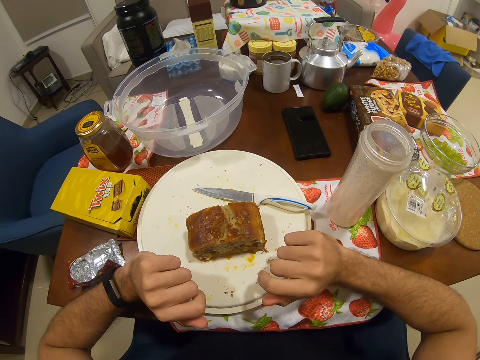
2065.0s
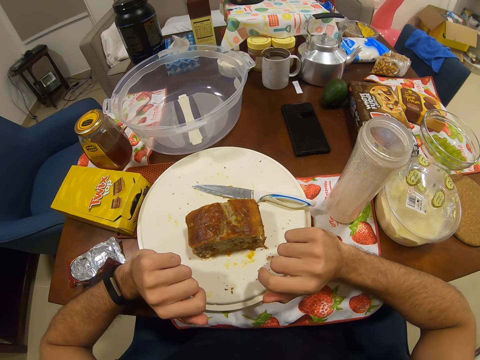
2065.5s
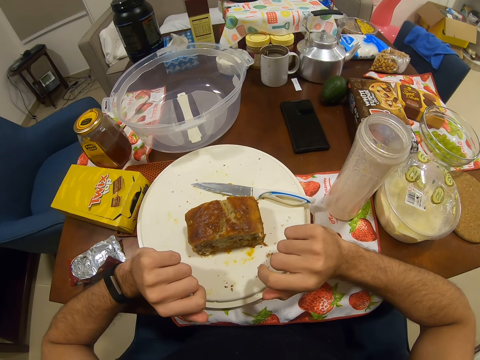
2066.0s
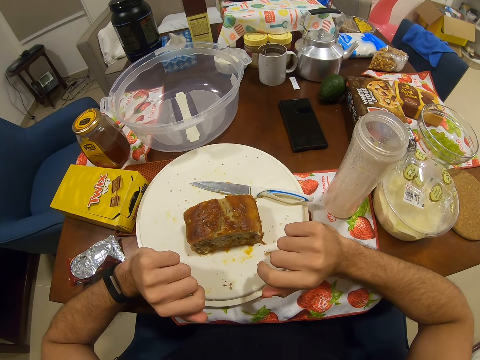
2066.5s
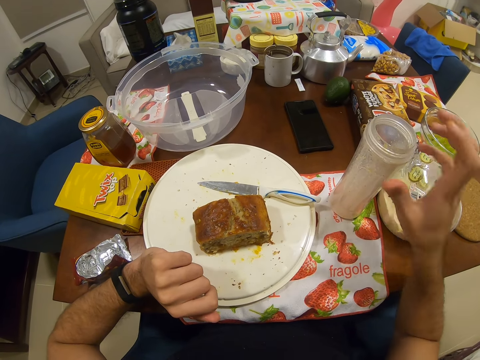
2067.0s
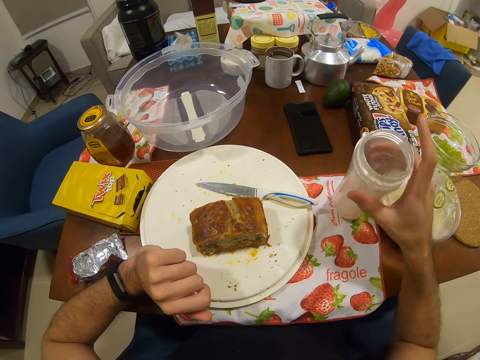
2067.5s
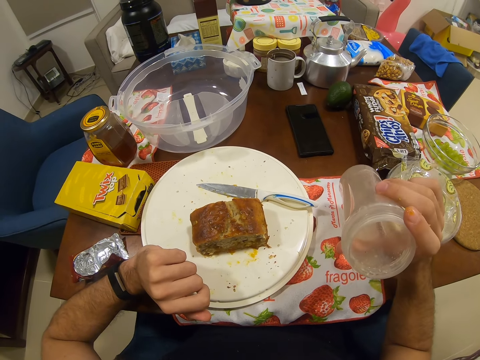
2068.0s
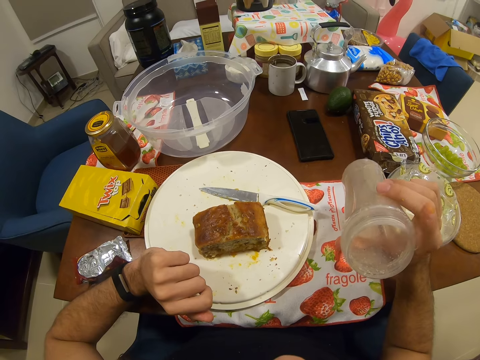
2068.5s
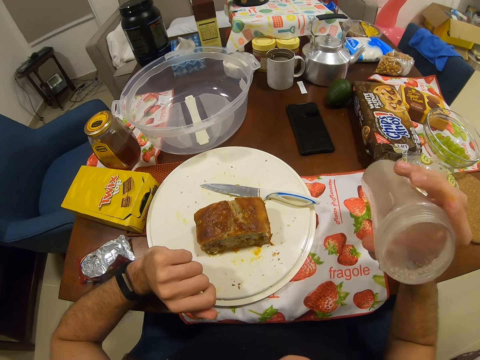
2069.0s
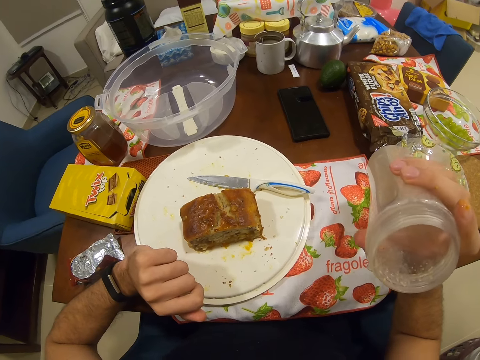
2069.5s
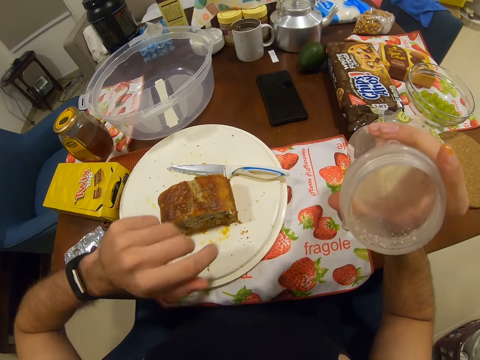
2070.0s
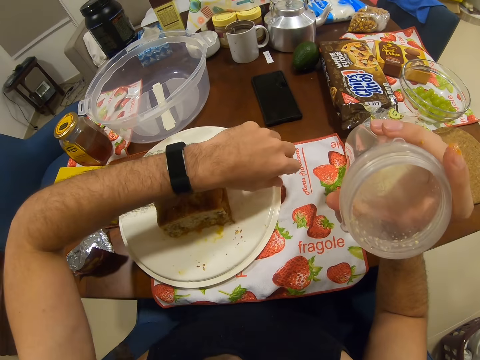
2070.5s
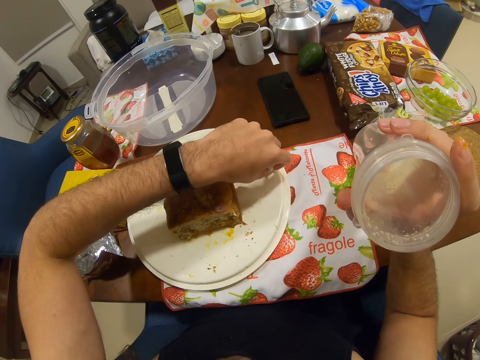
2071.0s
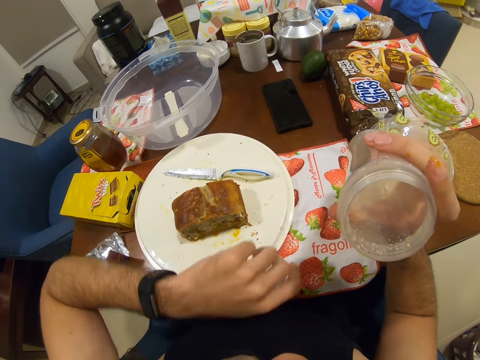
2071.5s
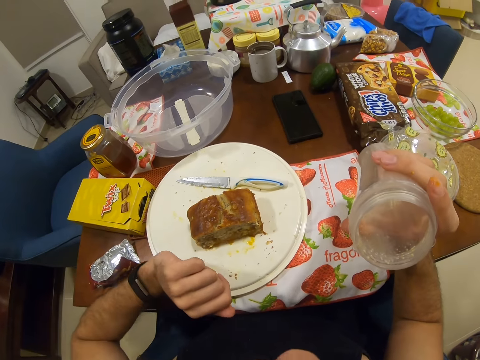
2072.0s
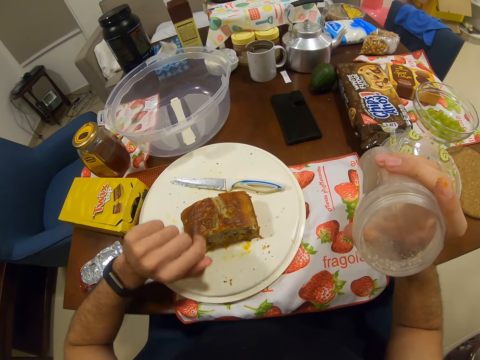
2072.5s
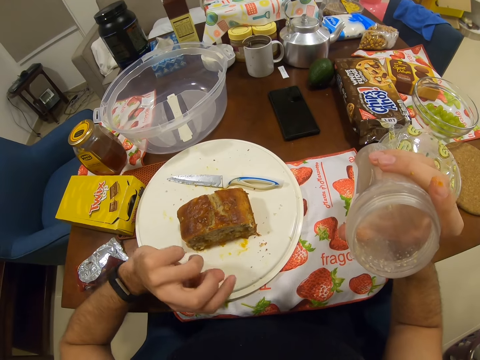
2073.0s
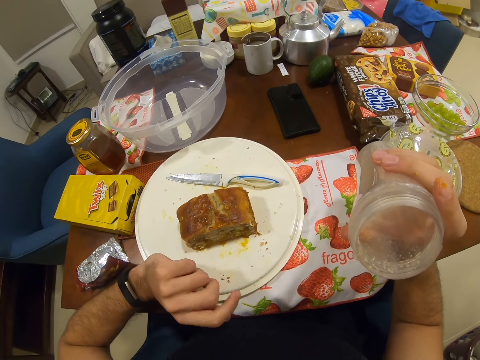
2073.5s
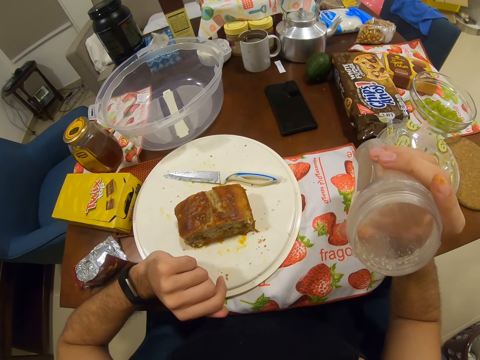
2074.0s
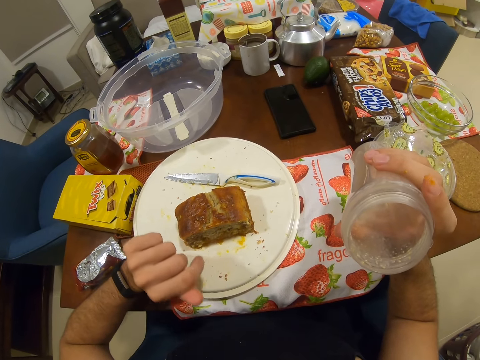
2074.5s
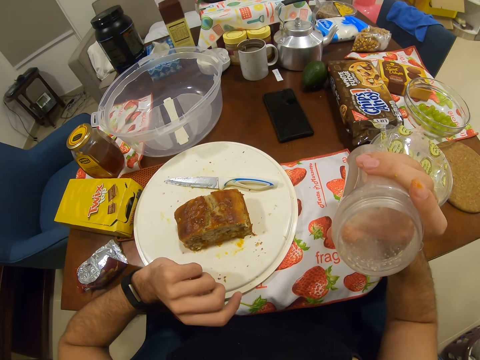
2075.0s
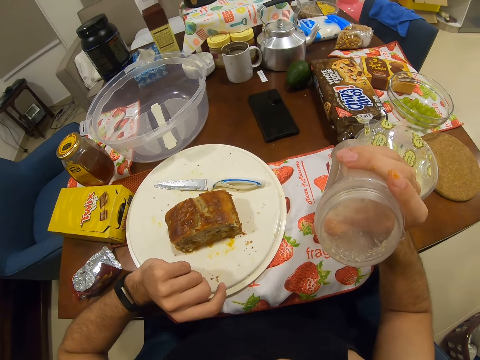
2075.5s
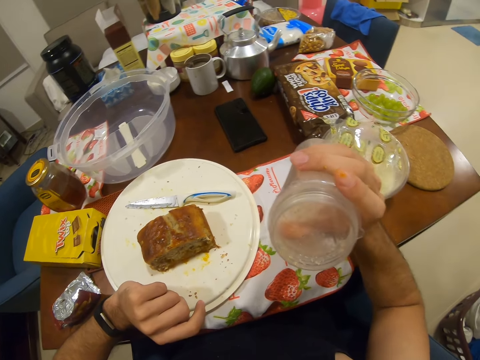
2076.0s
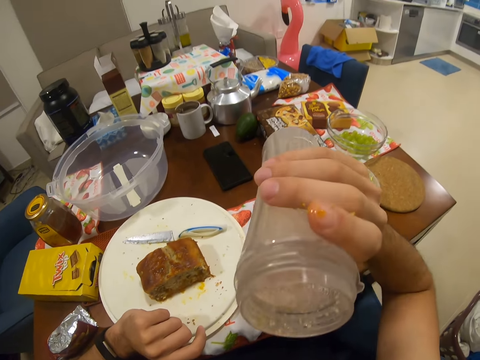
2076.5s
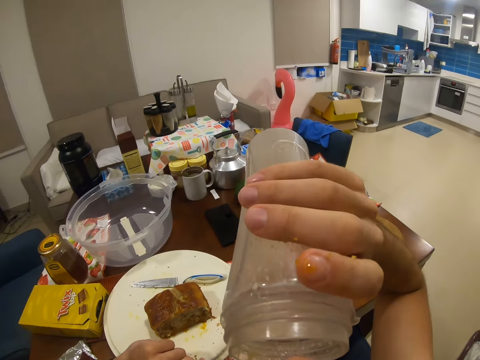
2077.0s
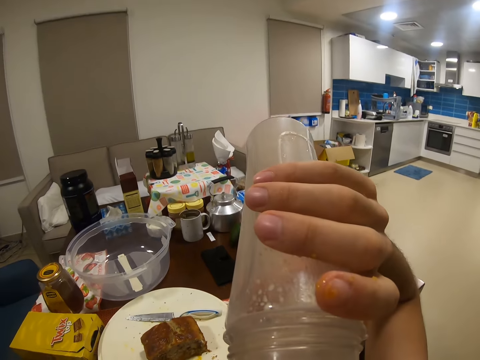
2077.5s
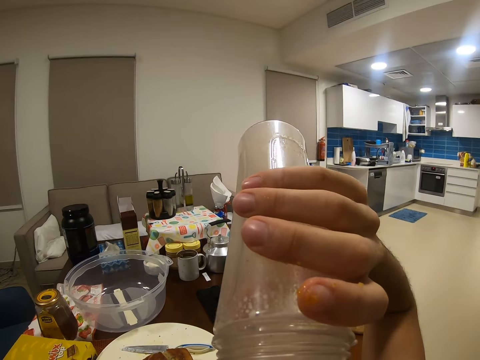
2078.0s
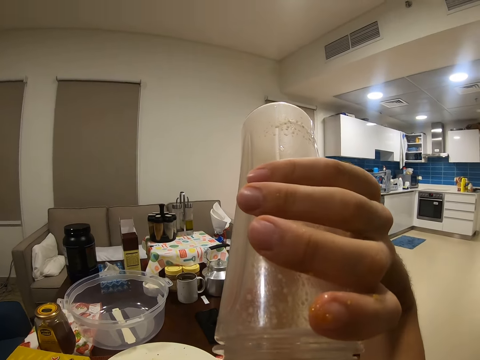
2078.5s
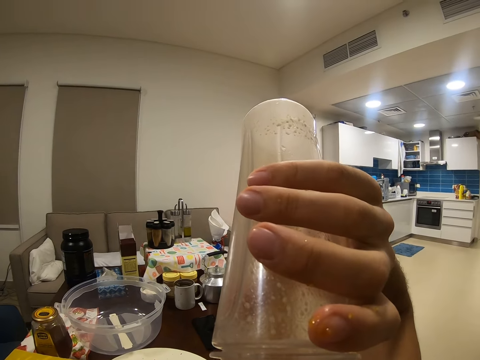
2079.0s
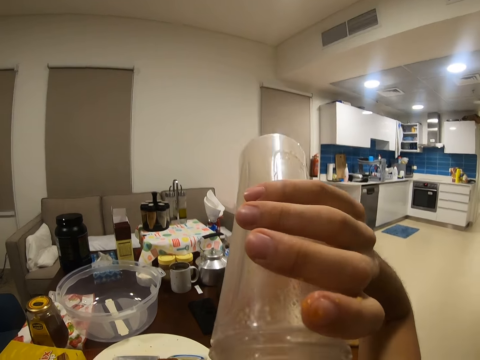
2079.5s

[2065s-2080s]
The camera wearer holds a pitcher off a table. They slightly push a knife on a plate. They look at a dining table. They sip a beverage from the pitcher on and off the dining table.

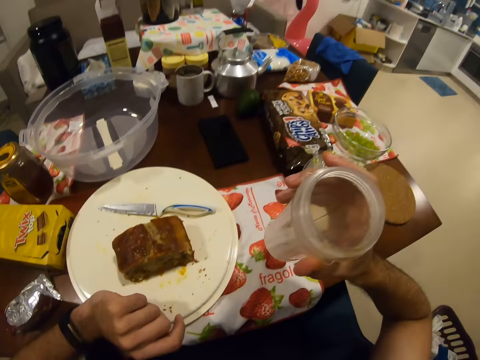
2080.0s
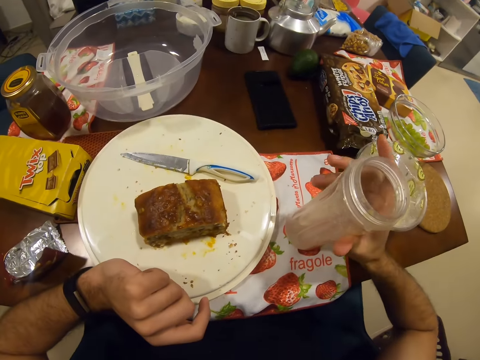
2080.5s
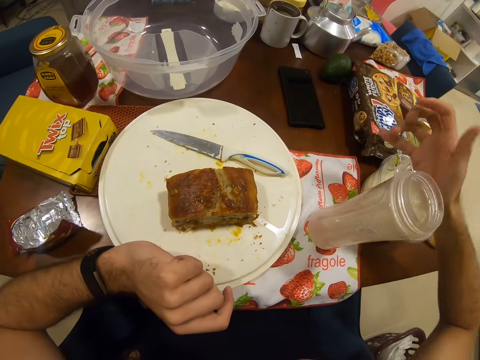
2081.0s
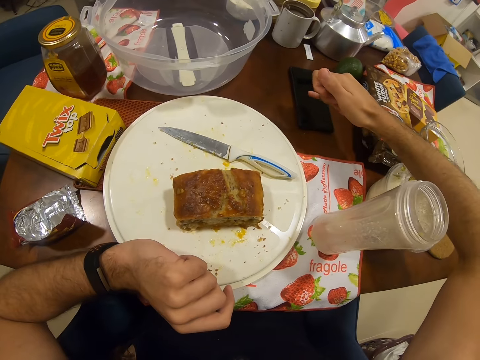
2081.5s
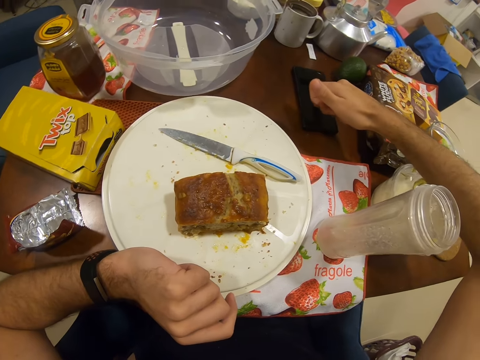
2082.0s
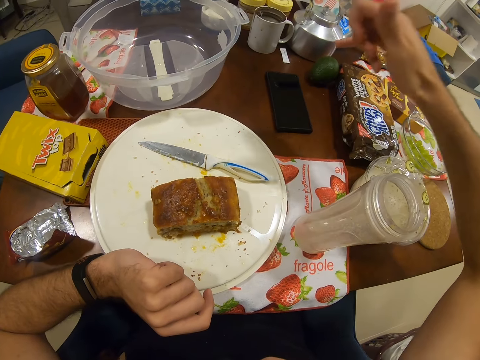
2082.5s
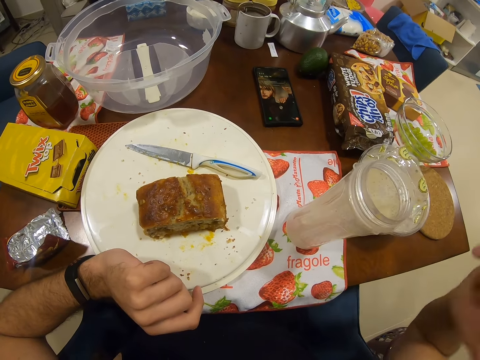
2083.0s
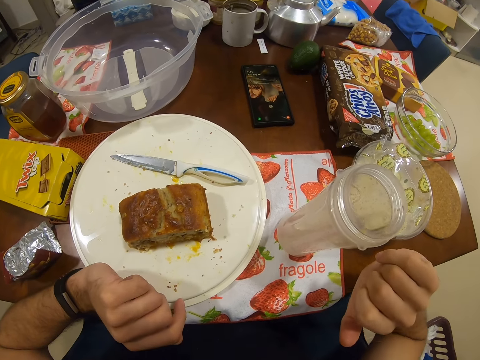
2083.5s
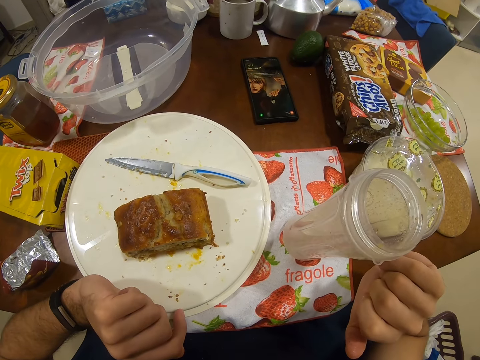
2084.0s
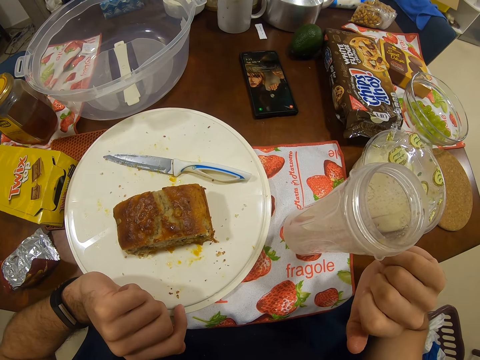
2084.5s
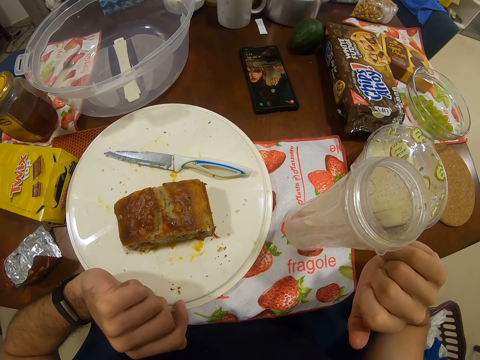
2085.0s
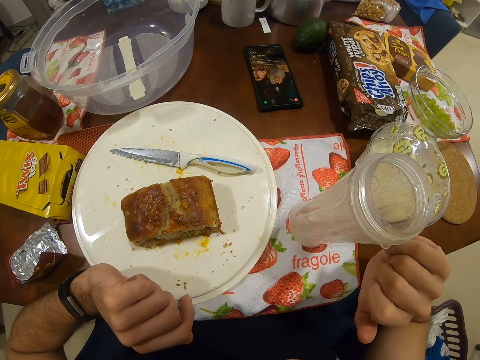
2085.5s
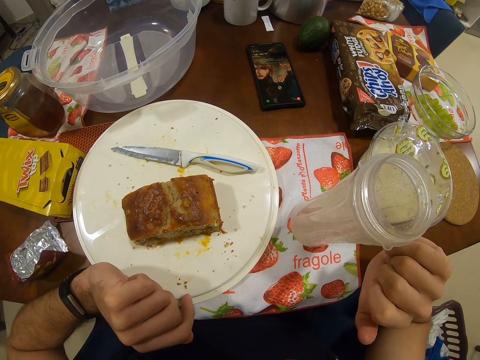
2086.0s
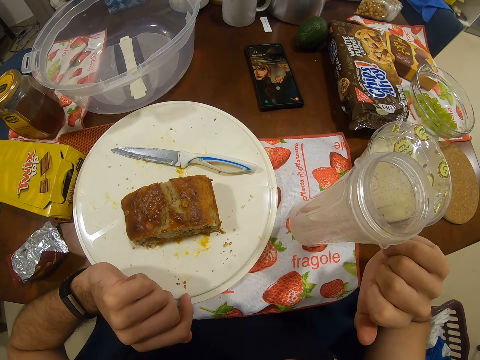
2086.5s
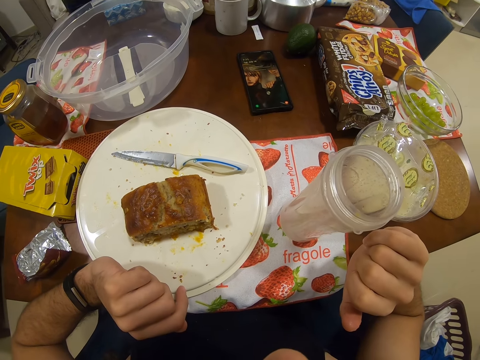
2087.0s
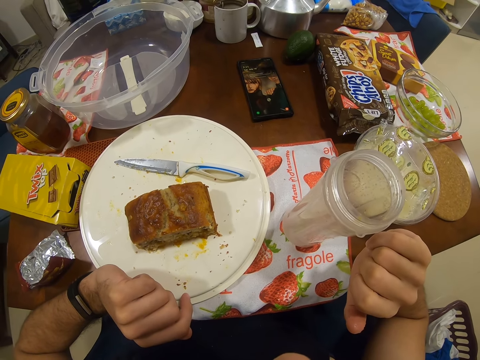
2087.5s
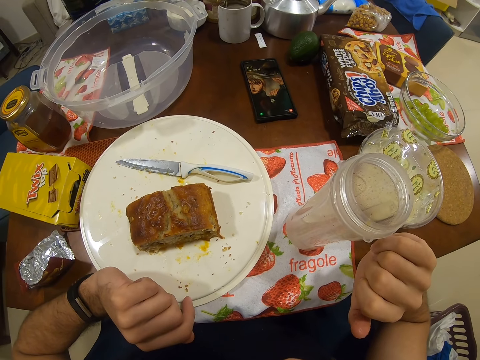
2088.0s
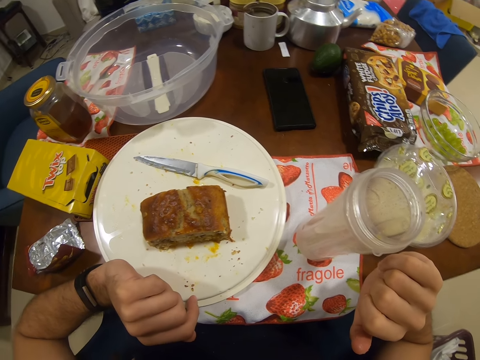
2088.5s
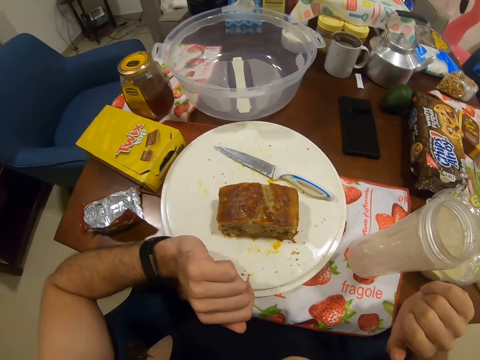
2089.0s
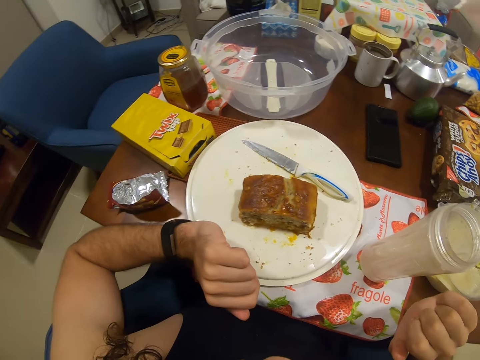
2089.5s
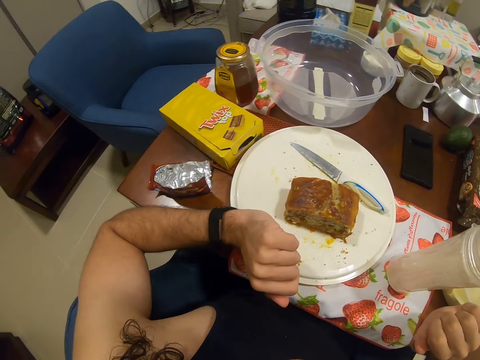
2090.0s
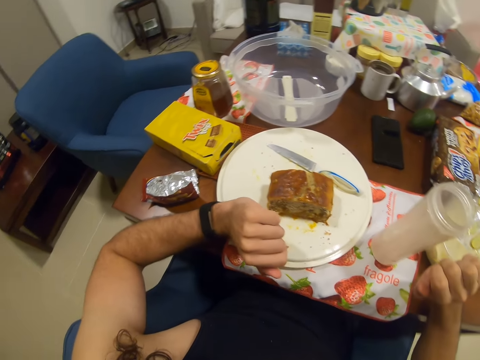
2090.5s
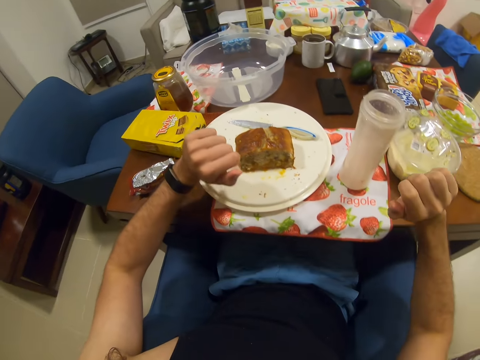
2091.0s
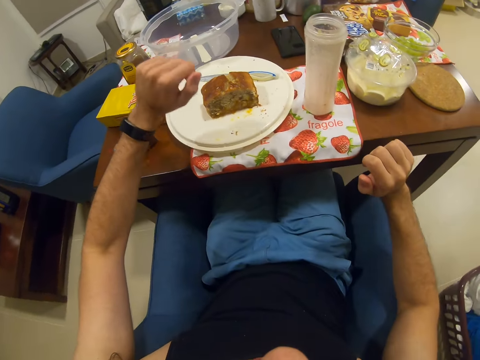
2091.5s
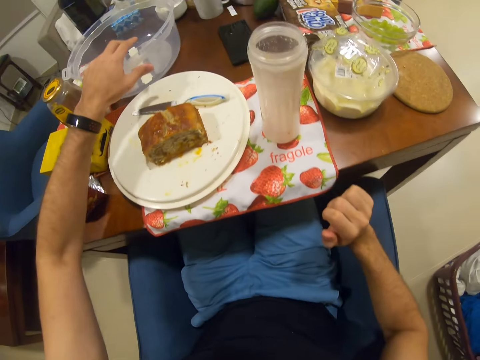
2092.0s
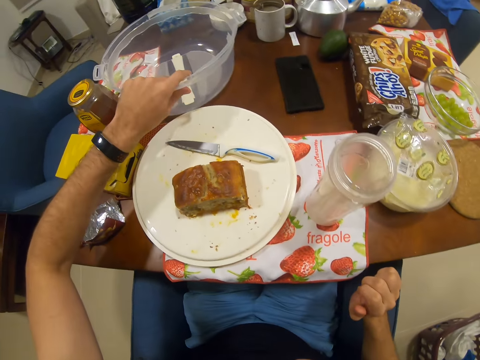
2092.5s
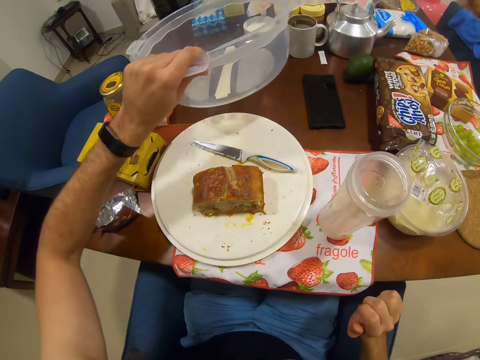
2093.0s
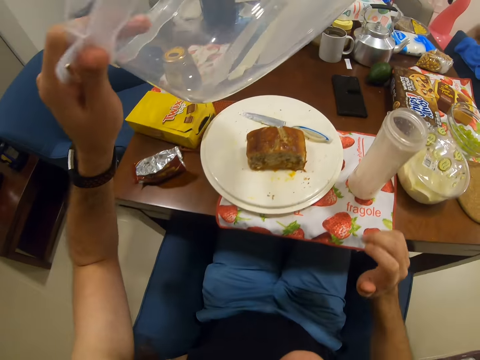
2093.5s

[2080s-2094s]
The camera wearer taps on a smartphone on a table. They look at the smartphone on the table. They look around a dining table. They pick up a bowl container lid on the dining table.
